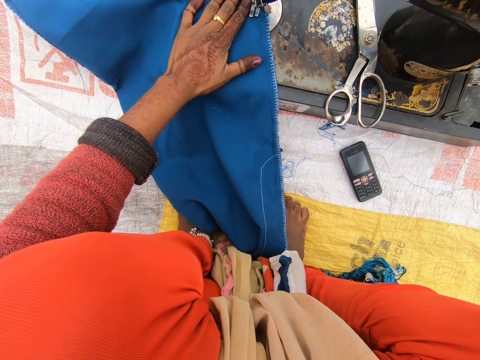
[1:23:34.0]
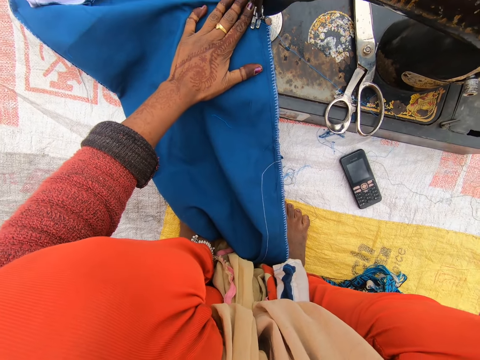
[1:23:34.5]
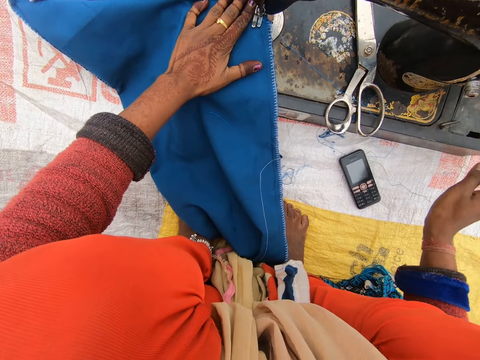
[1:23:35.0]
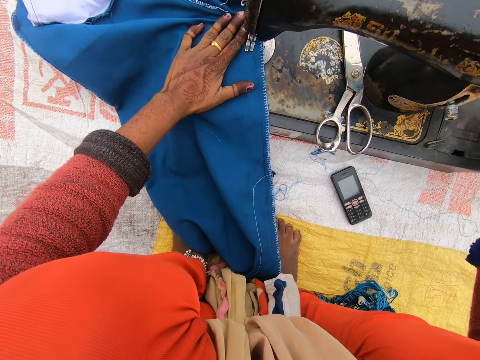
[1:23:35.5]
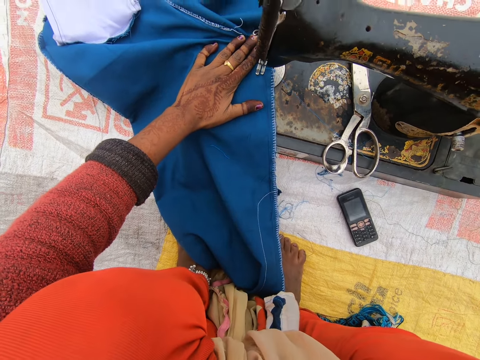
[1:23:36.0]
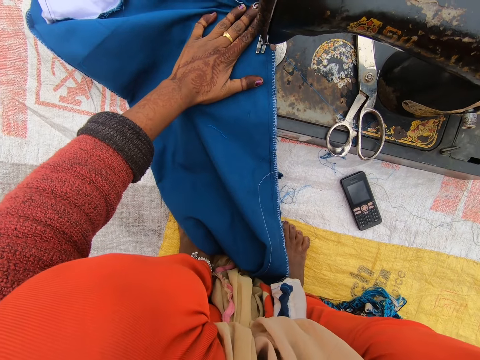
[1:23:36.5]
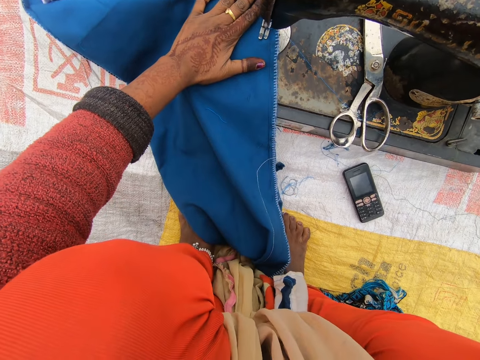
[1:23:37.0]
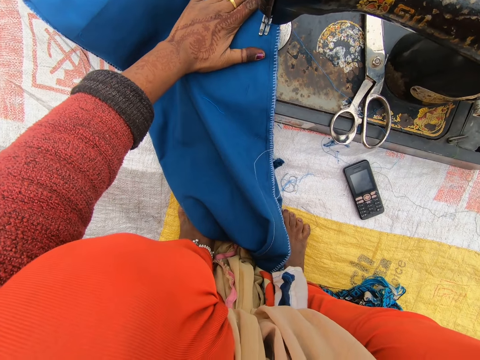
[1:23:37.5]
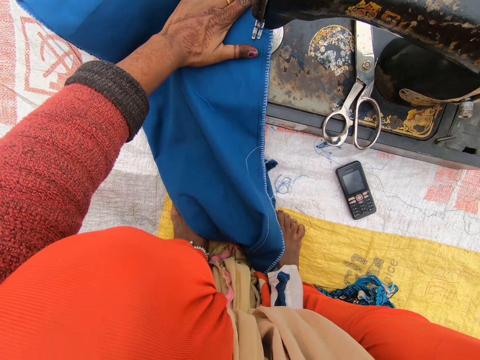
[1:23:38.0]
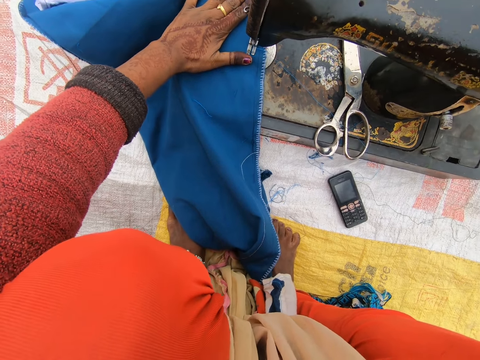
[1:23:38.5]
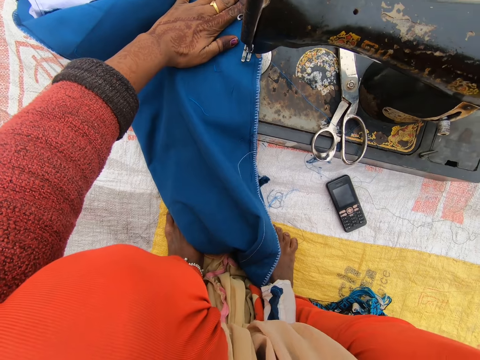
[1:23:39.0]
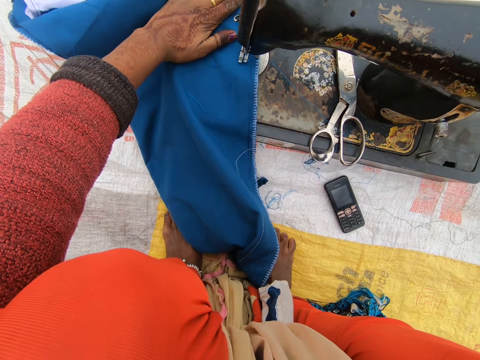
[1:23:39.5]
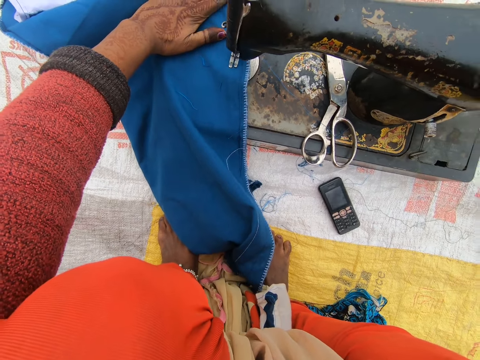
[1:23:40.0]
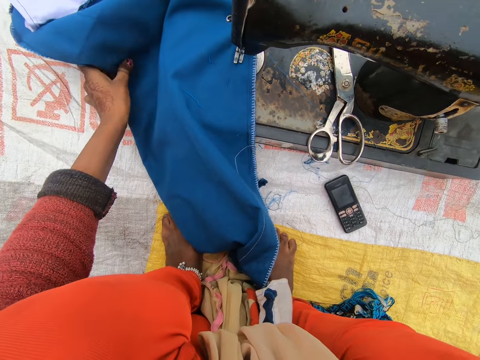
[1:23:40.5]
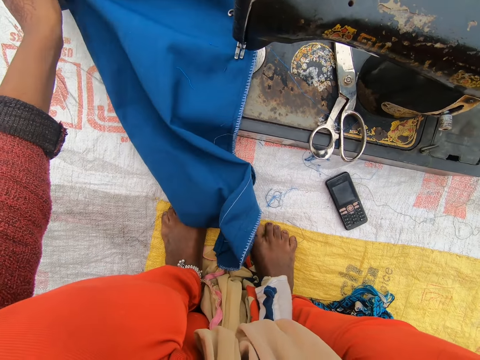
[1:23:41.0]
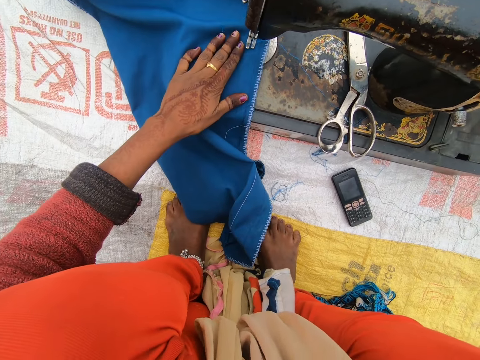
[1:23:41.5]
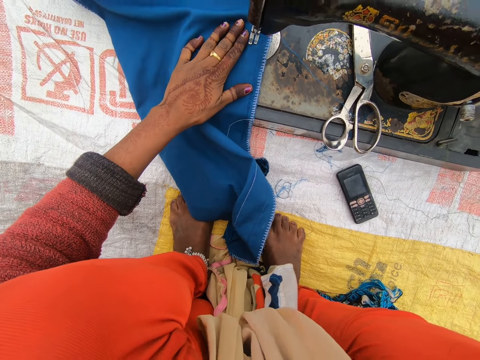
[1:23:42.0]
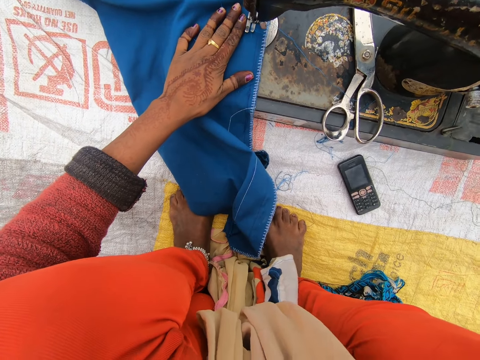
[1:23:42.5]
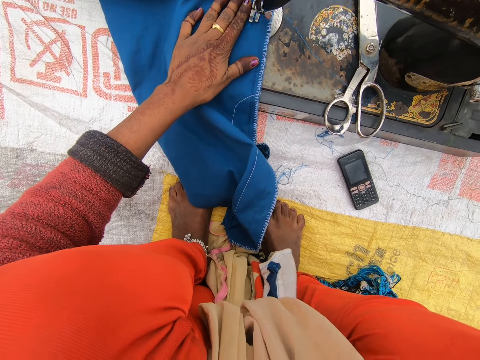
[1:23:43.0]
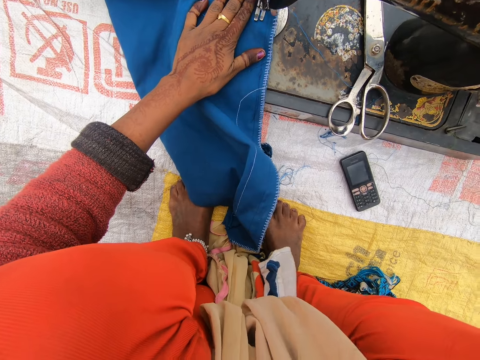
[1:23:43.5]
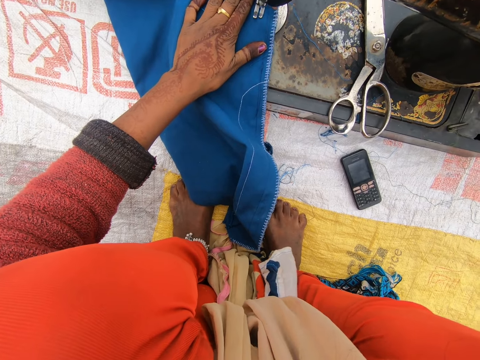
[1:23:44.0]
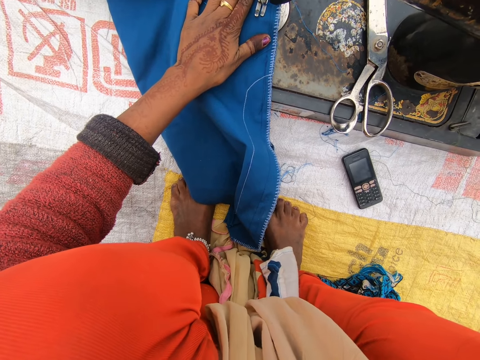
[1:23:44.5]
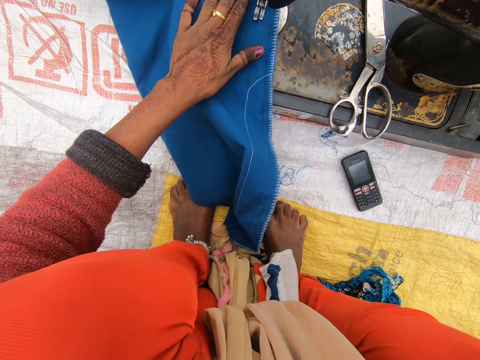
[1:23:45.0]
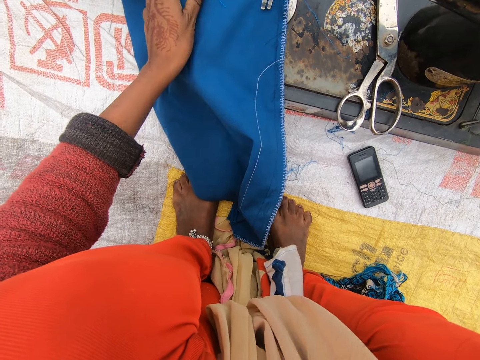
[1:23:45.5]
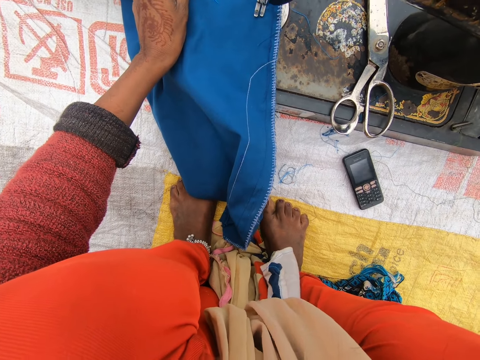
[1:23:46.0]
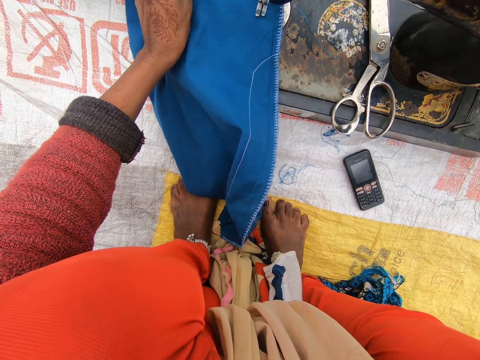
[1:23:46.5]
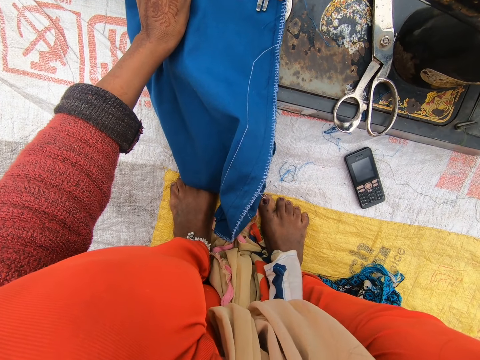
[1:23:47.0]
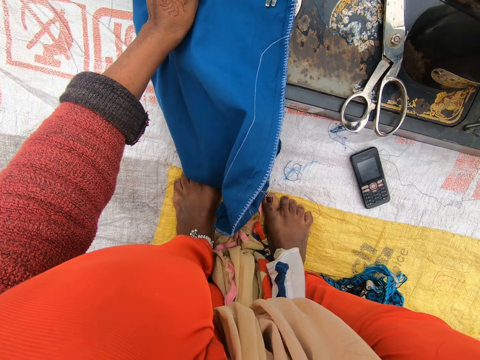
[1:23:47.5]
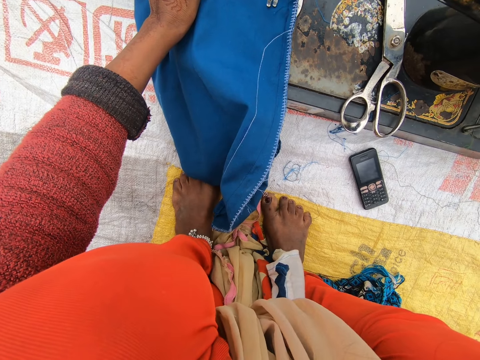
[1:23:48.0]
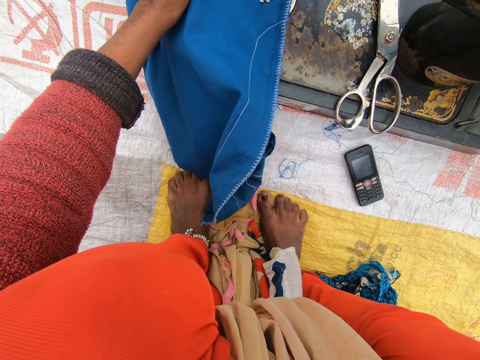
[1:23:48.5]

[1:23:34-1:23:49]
The camera wearer adjusts the cloth with her hands. She pulls the cloth. She holds the cloth.

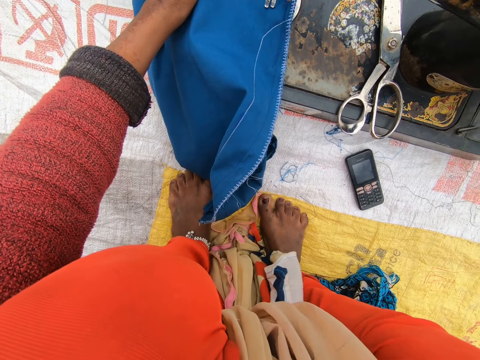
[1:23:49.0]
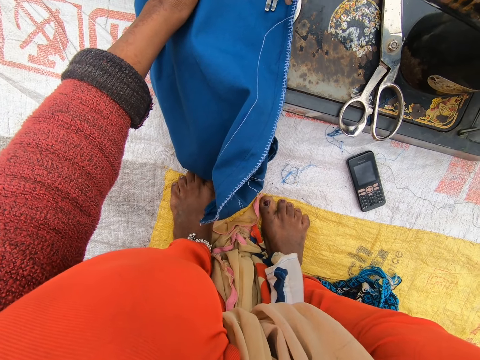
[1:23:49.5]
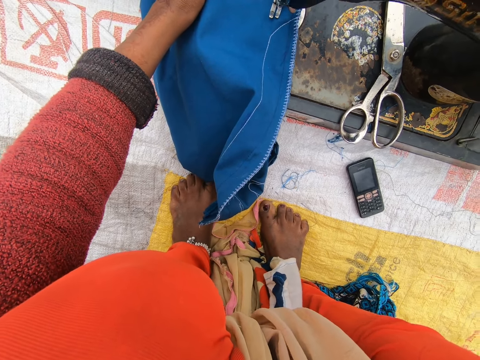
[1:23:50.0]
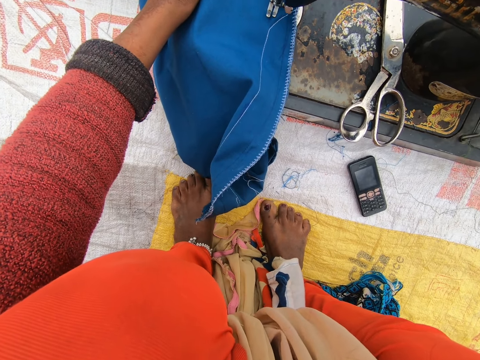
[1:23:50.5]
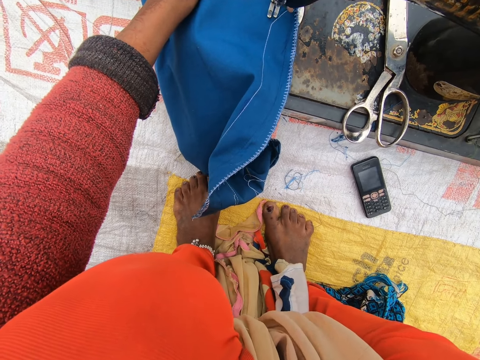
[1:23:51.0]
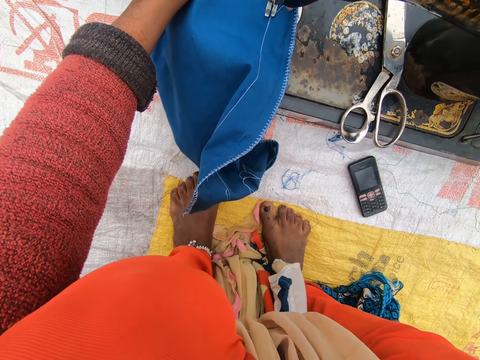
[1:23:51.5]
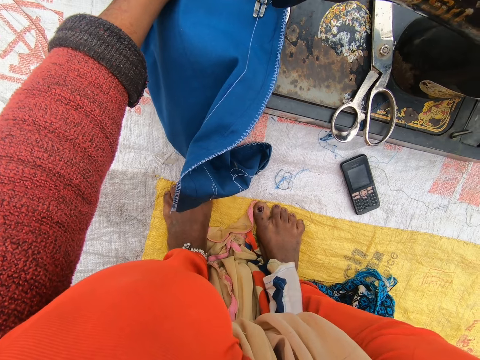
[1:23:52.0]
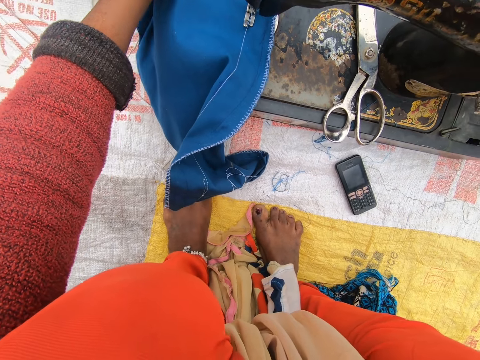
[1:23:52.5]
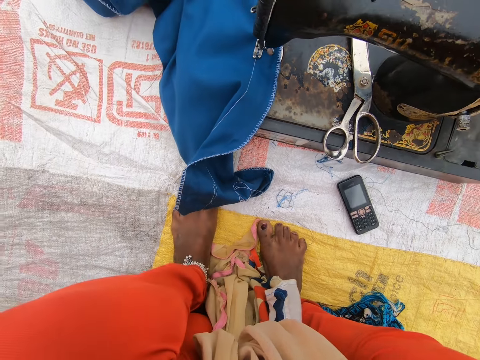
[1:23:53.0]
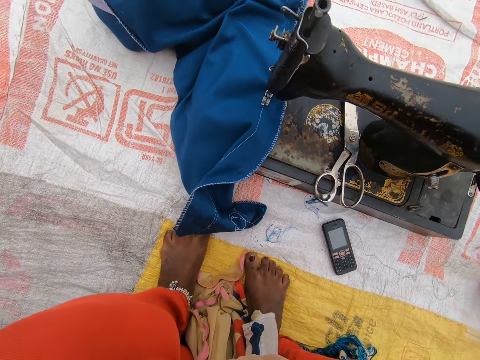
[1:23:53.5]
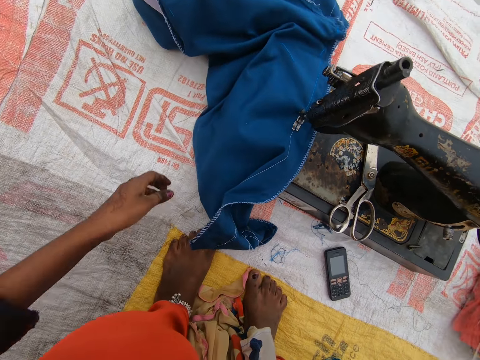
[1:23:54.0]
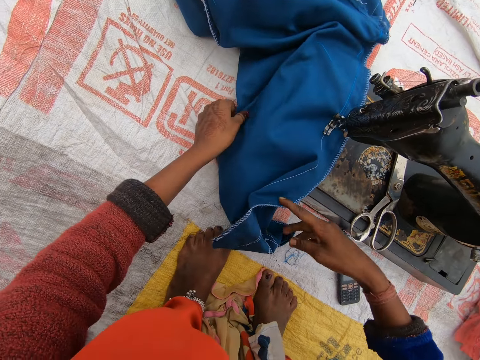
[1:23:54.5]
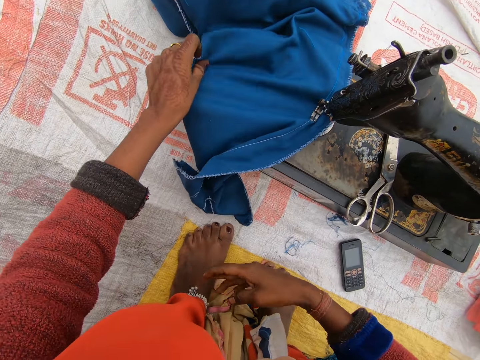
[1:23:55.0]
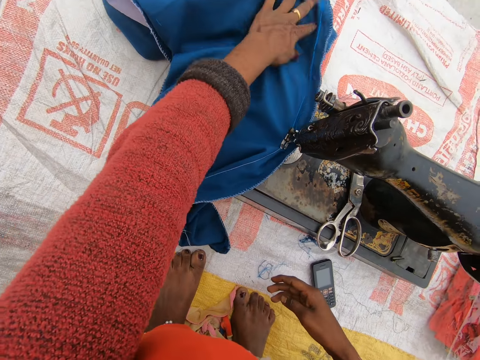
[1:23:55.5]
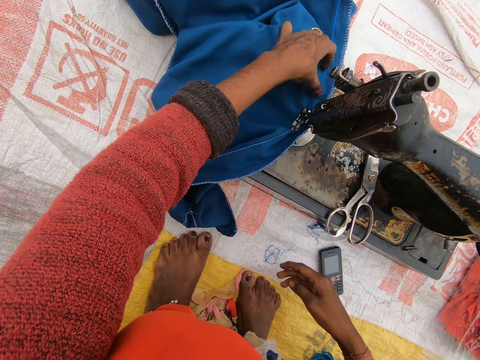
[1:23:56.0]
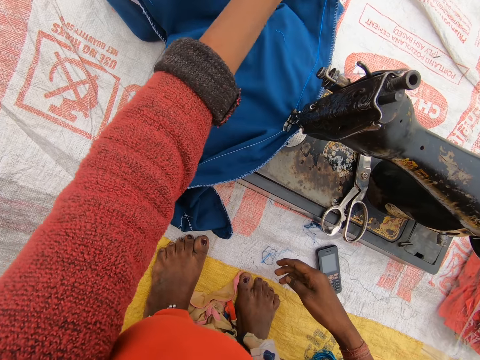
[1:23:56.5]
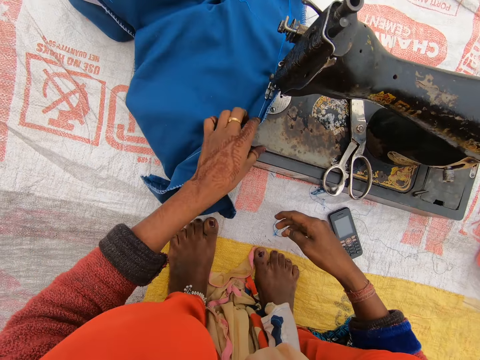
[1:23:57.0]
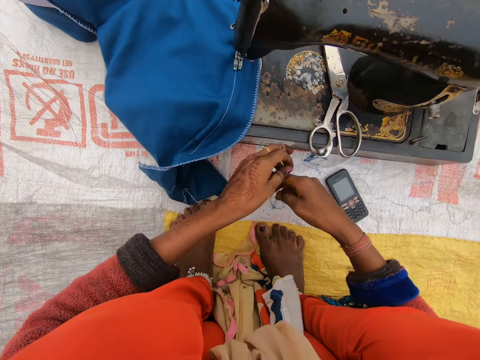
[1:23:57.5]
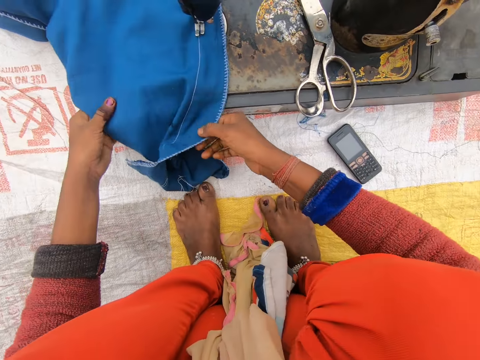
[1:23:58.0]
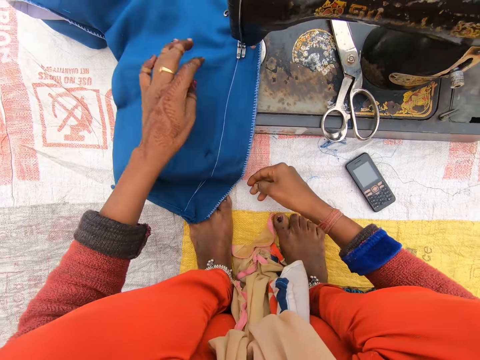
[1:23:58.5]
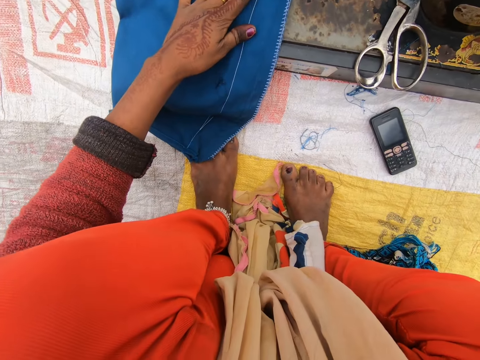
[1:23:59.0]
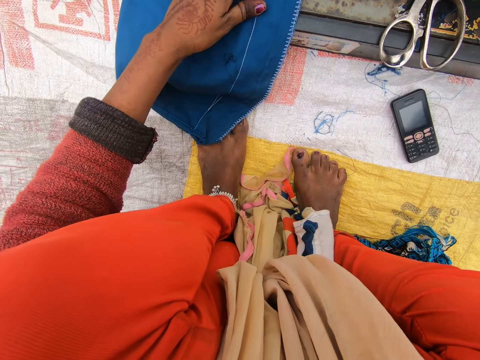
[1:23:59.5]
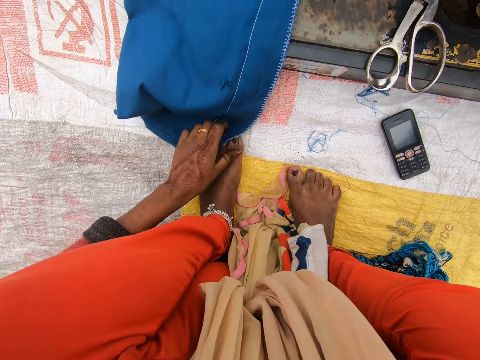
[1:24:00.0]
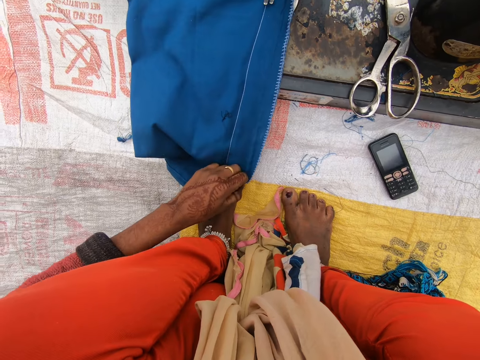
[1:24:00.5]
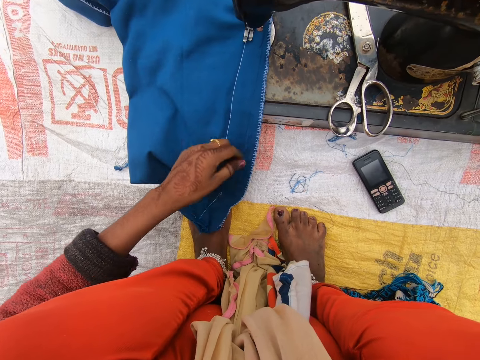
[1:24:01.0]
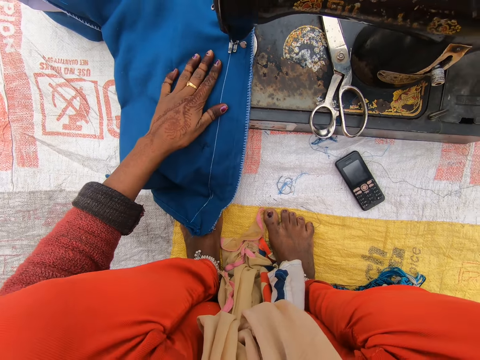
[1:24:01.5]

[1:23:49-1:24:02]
The camera wearer raises her hand and pulls the cloth. She straightens the cloth. She drops the cloth on the sewing machine. She adjusts the cloth with her left hand.
